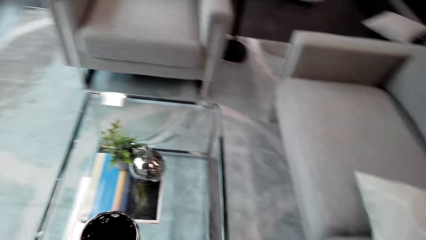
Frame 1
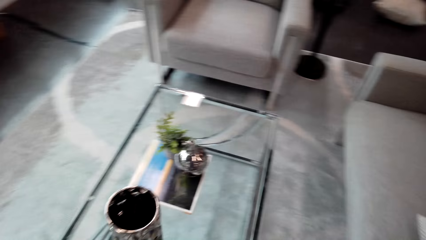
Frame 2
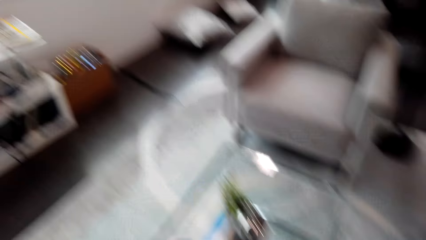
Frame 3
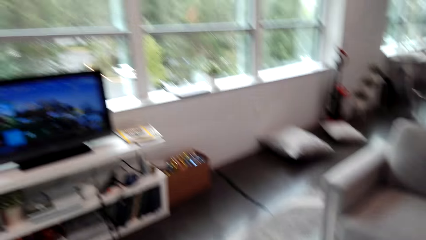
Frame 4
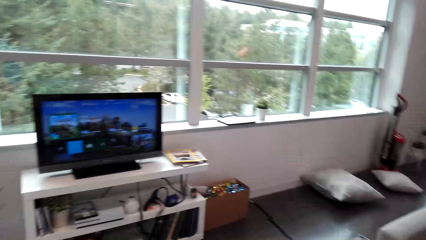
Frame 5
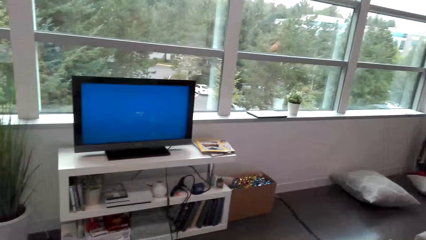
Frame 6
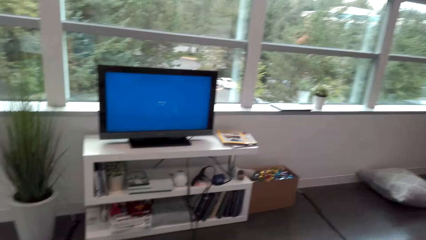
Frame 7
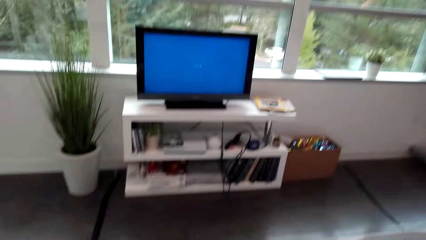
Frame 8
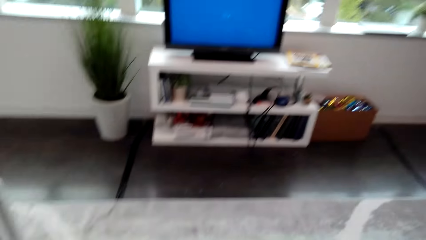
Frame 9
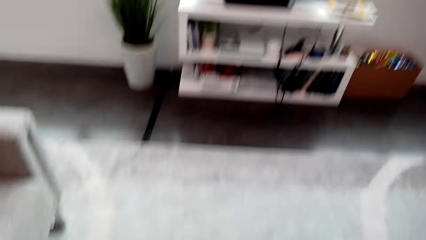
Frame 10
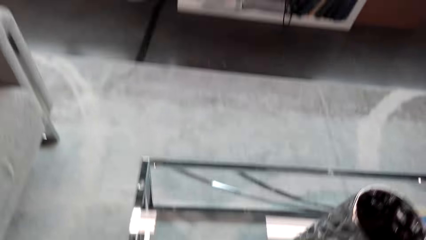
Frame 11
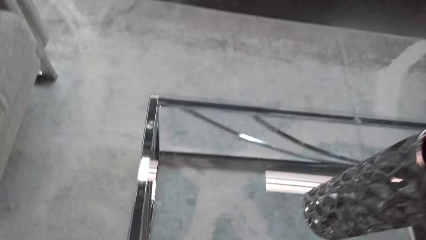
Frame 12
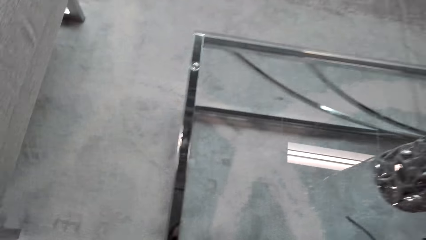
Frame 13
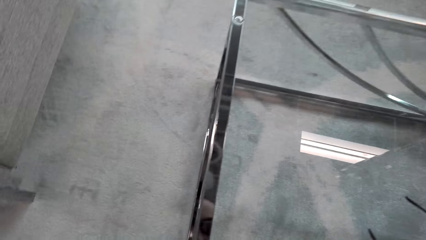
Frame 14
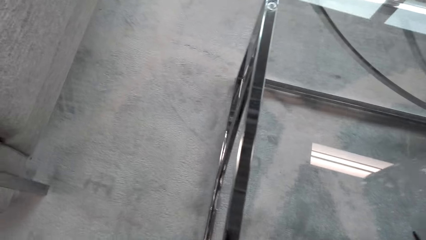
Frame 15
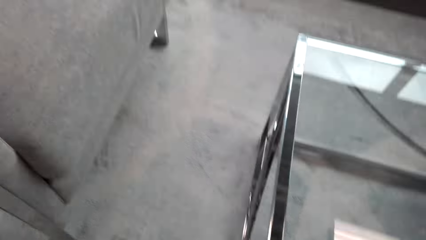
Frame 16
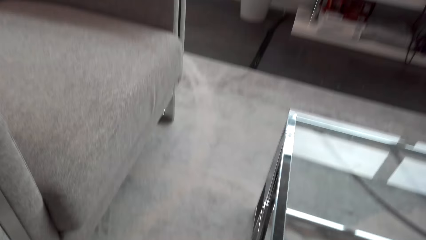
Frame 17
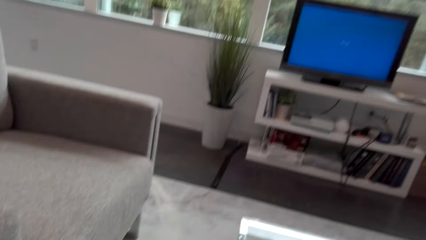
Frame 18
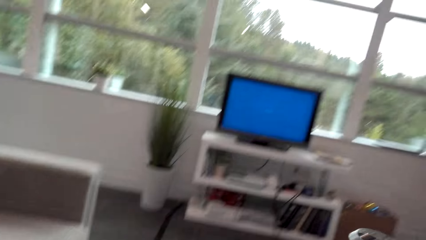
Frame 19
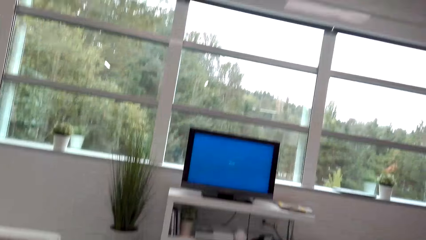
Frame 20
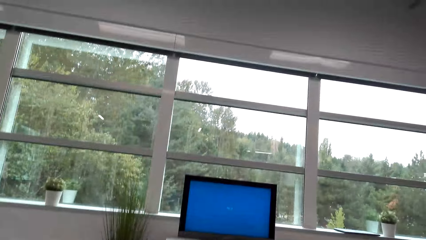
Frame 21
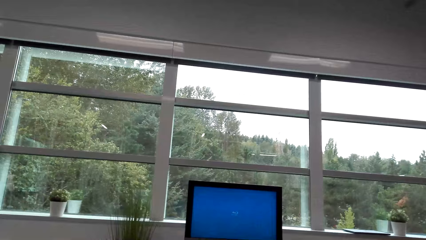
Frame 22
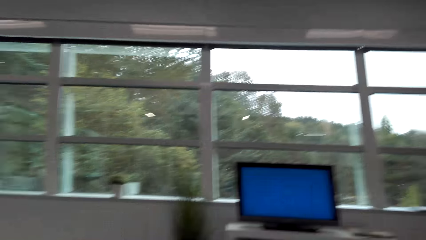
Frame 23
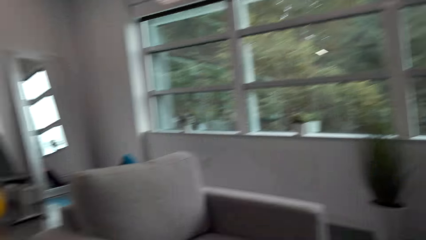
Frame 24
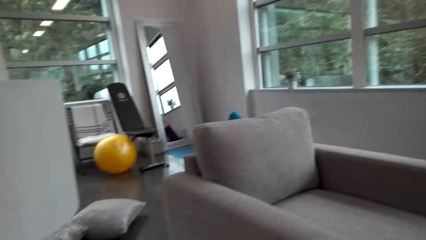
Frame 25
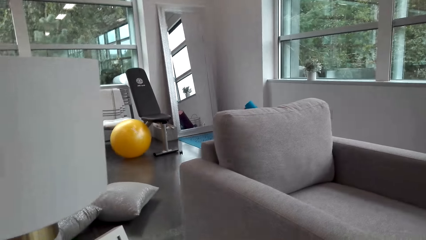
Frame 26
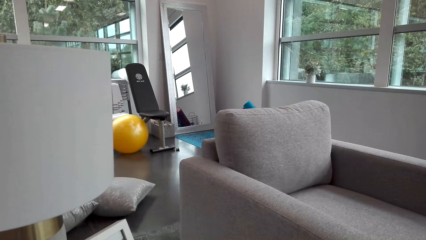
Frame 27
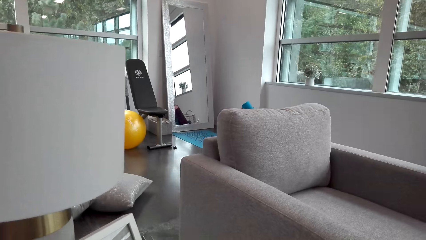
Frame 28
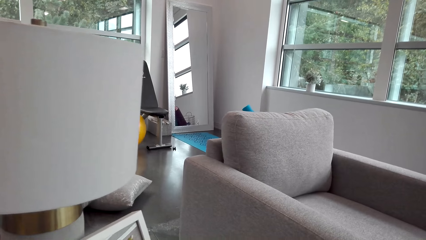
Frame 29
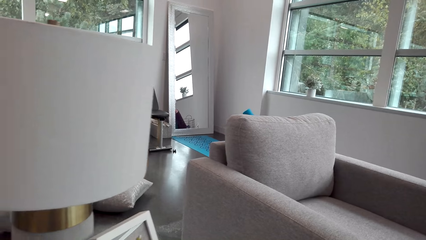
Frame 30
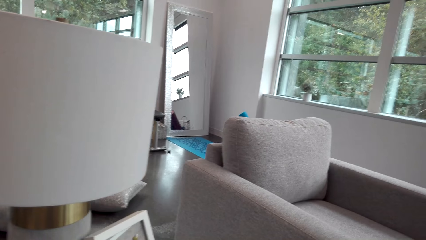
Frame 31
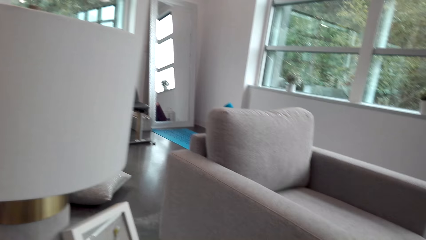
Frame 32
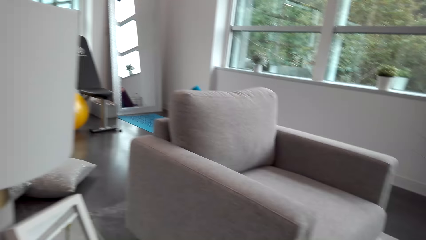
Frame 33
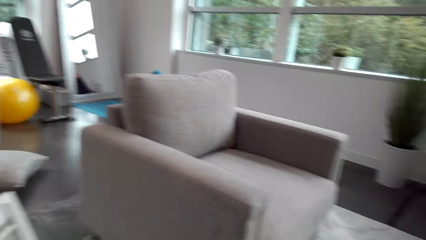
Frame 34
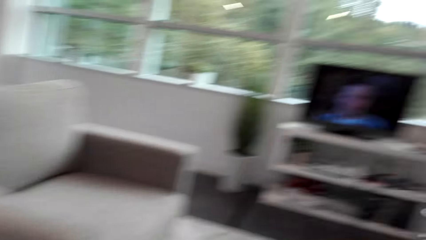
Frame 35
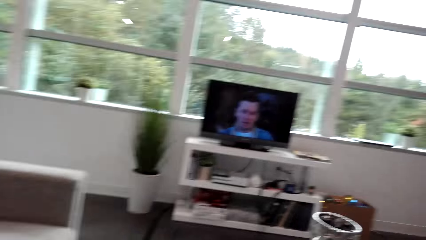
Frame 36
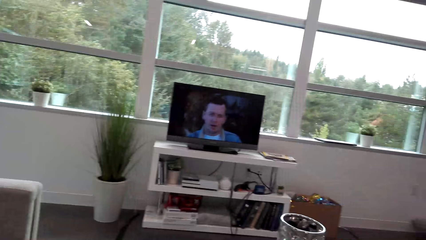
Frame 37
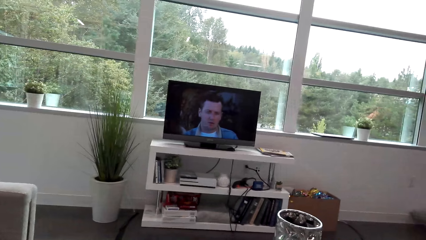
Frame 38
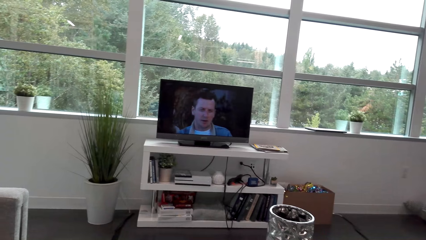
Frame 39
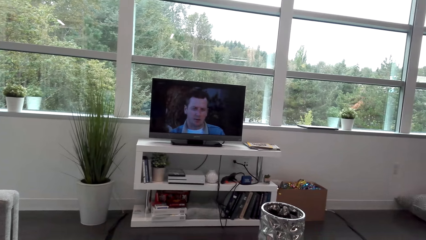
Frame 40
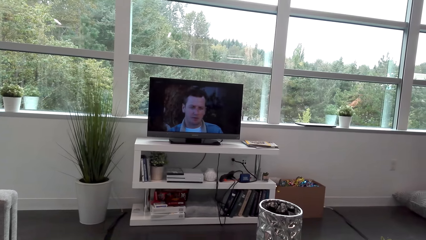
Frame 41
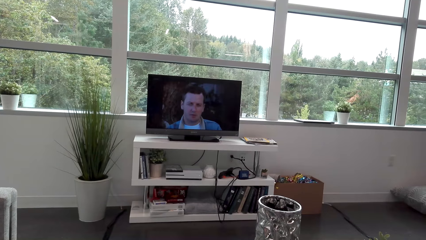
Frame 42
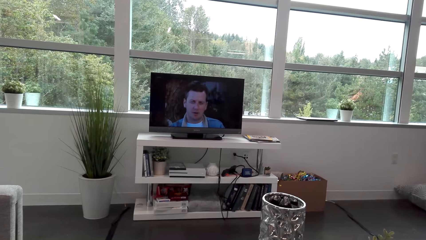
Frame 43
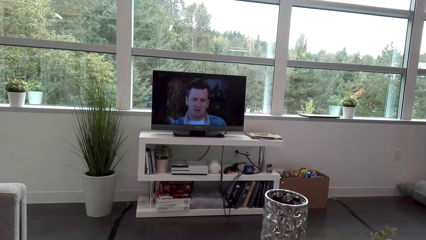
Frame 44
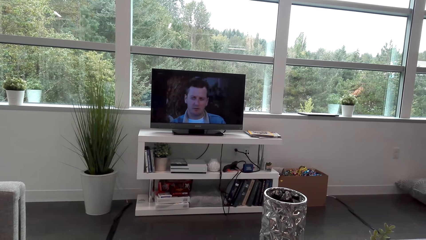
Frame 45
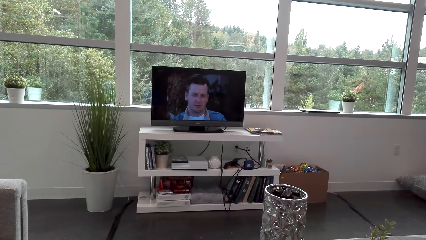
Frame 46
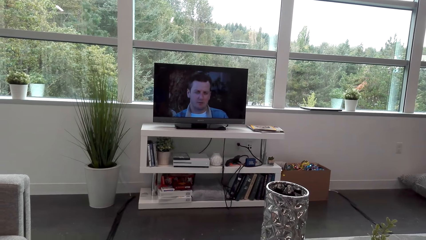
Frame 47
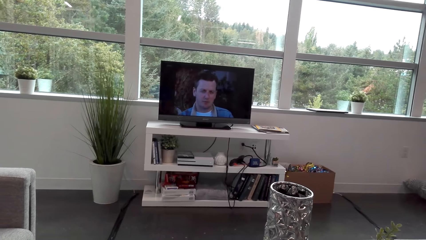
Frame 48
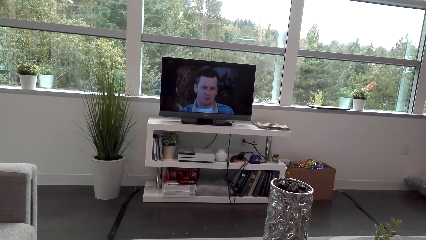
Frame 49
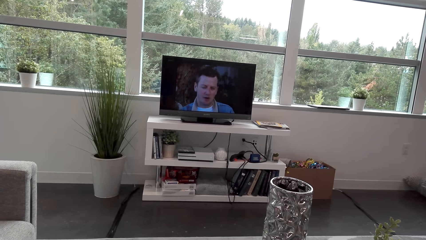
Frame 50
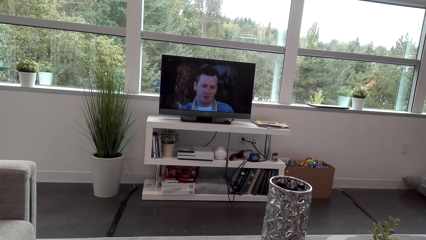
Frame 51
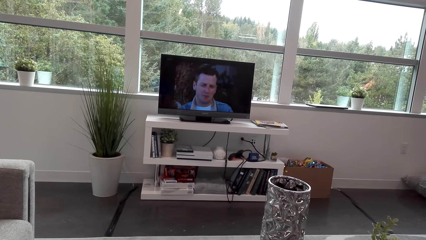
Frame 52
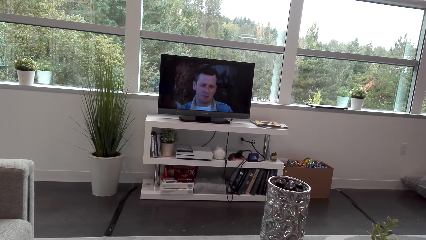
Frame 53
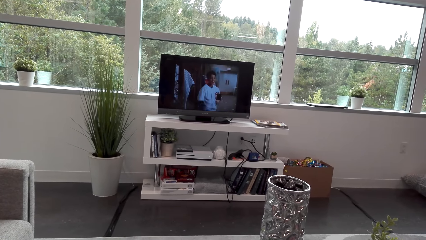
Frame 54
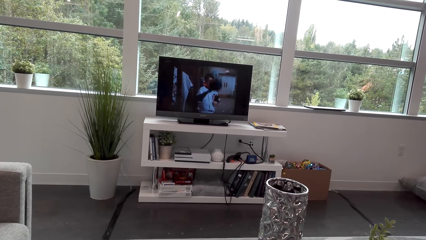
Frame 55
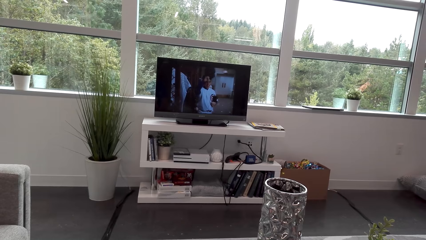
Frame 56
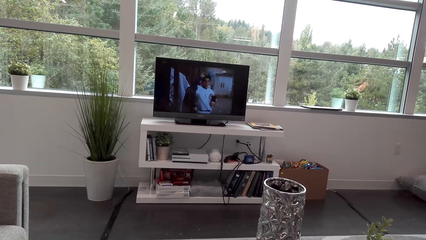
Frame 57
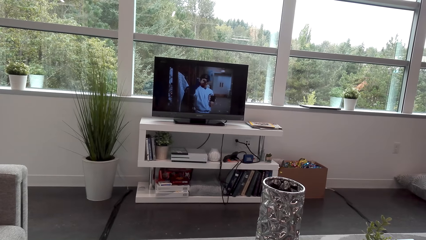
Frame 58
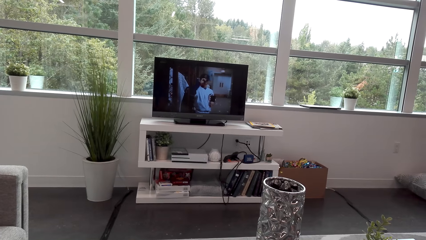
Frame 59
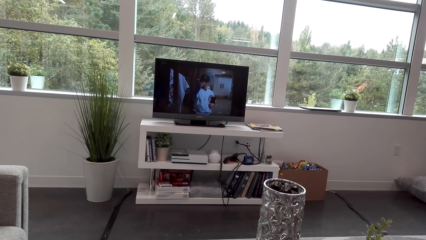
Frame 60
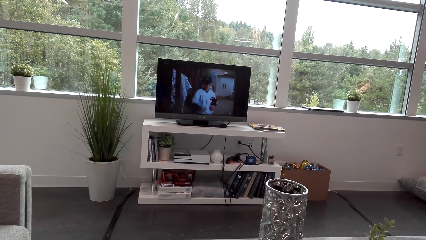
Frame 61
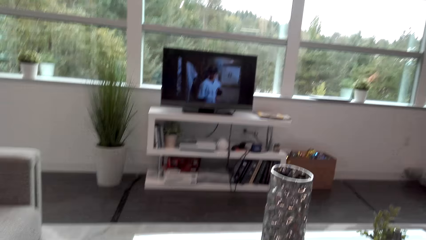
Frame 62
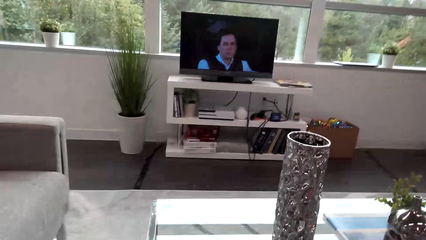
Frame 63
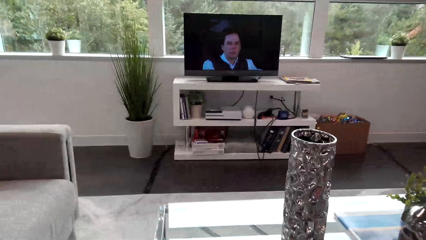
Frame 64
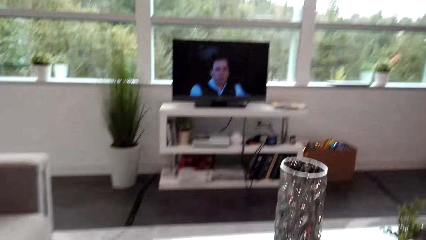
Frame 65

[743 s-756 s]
The camera wearer sits on the sofa. They look around. They look at the television.

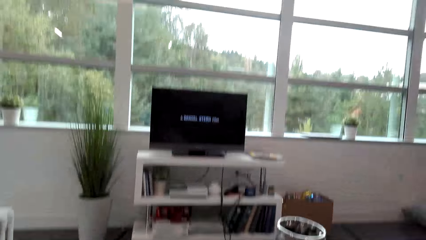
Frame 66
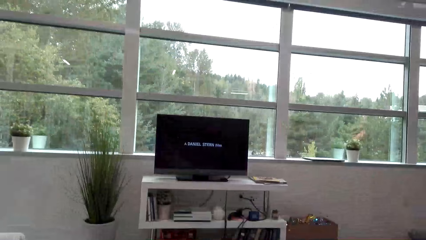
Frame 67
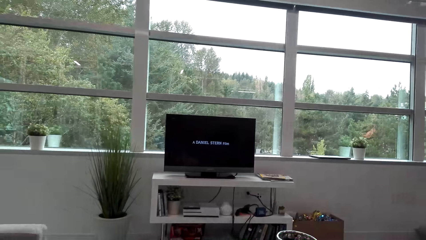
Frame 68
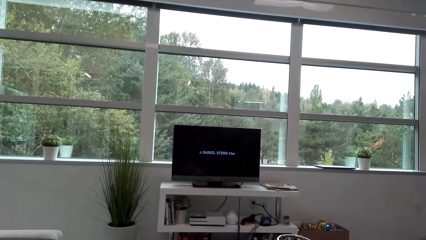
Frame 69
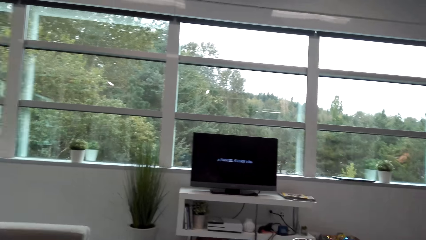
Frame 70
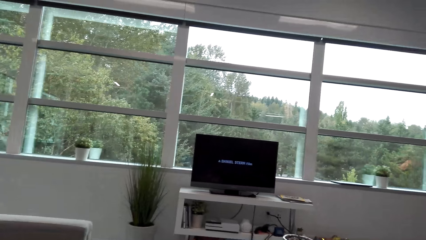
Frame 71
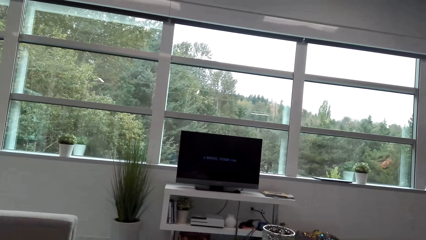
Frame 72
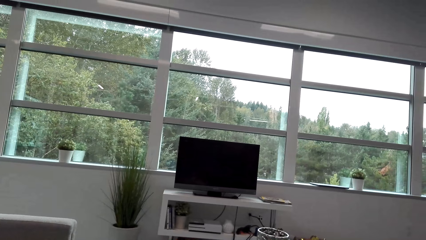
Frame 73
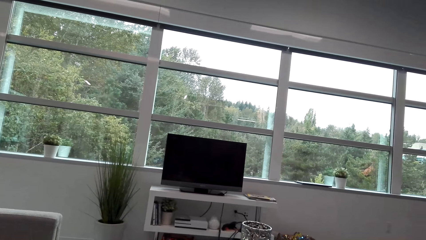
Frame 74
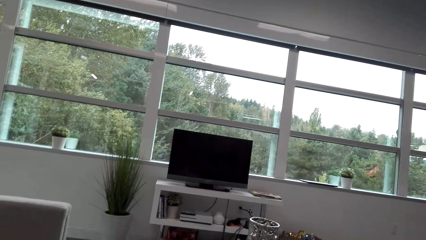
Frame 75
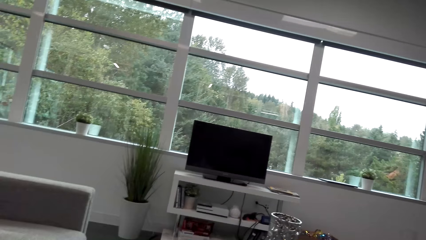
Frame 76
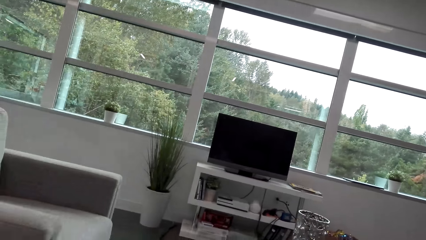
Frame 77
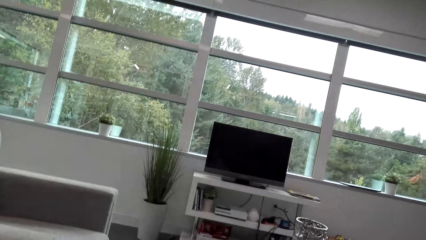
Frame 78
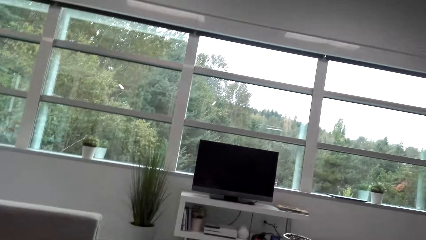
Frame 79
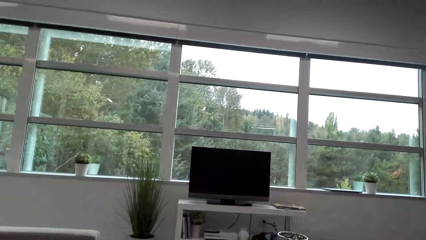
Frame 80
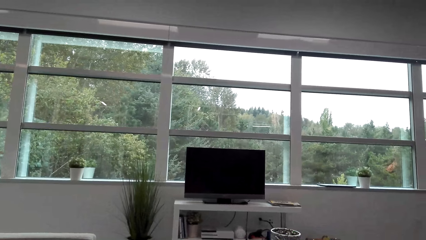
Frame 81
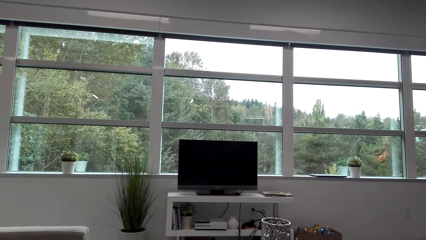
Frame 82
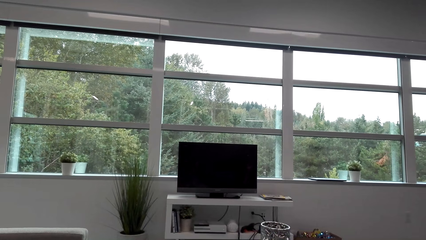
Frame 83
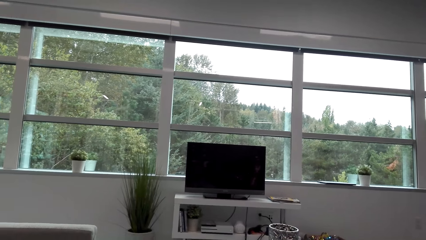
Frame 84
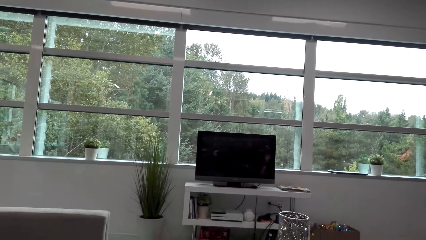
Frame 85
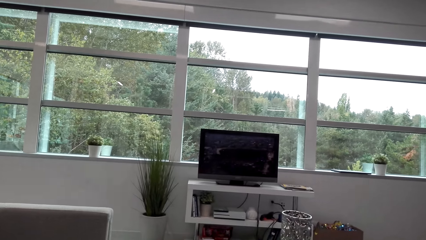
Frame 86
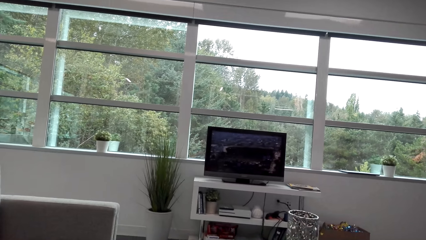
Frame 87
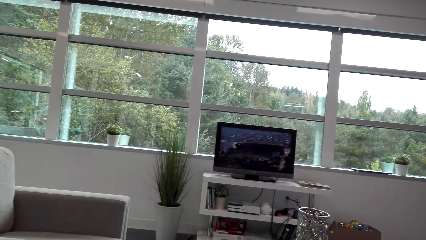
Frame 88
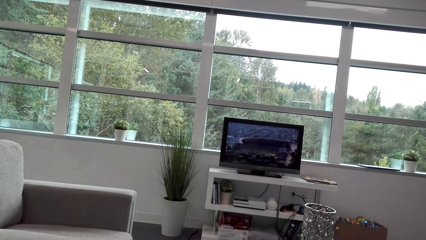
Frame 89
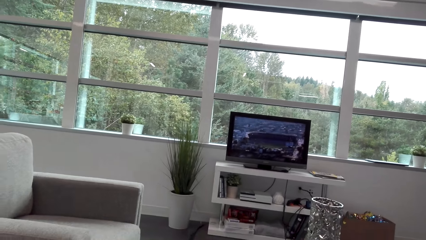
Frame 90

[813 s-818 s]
The camera wearer looks around. They look at the television.
